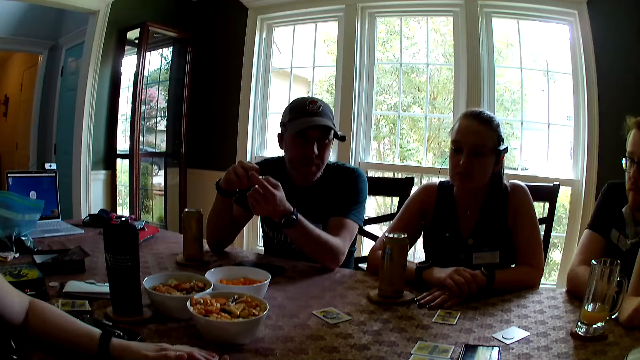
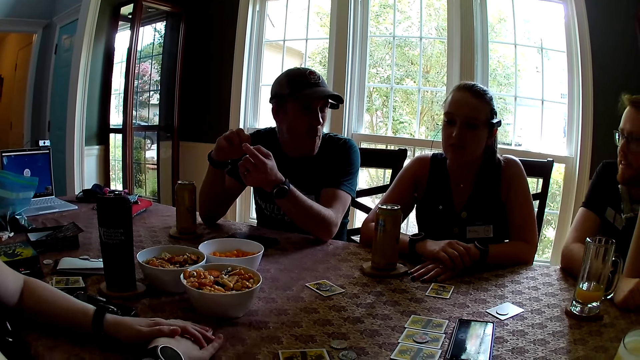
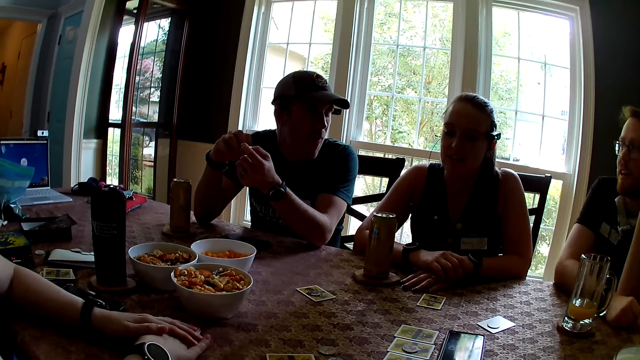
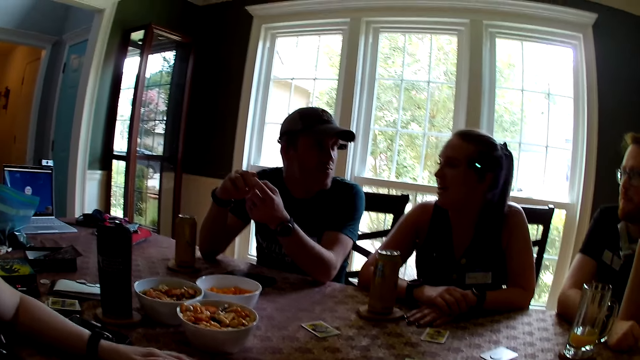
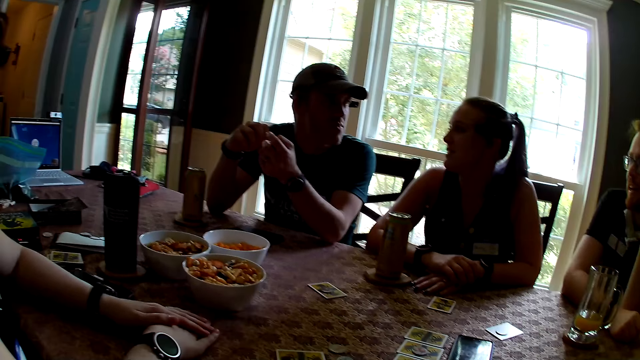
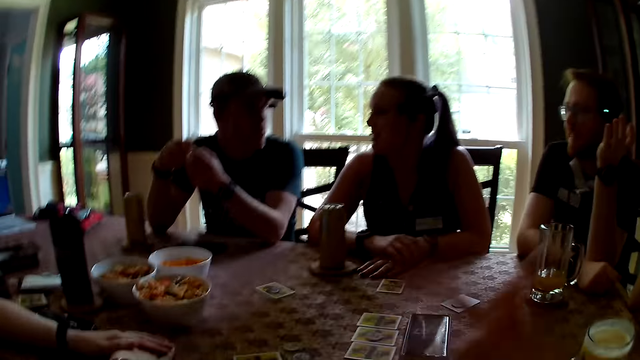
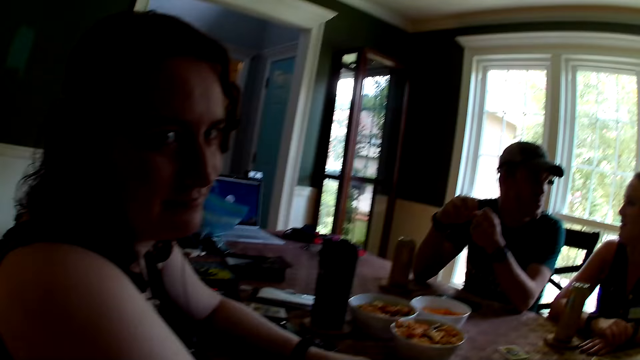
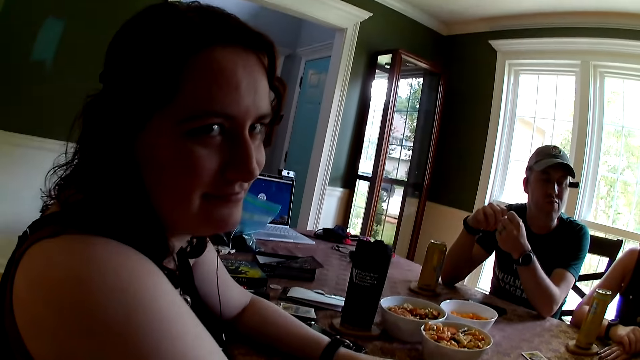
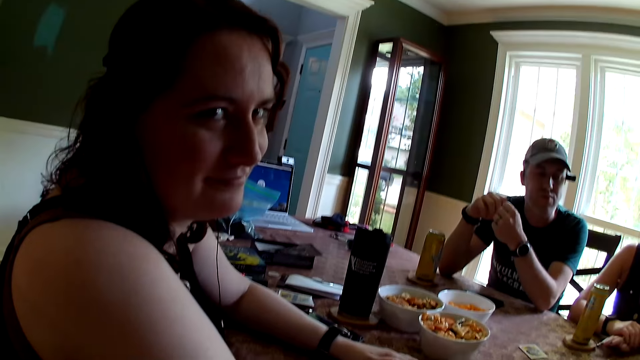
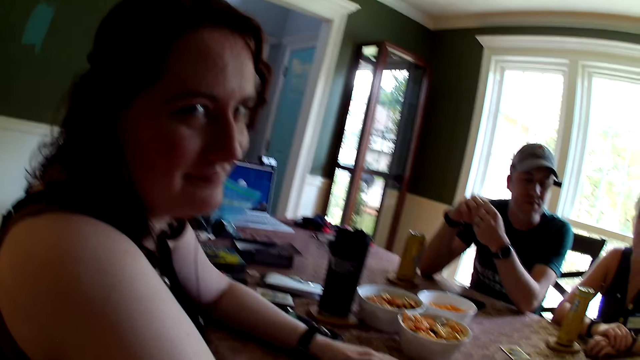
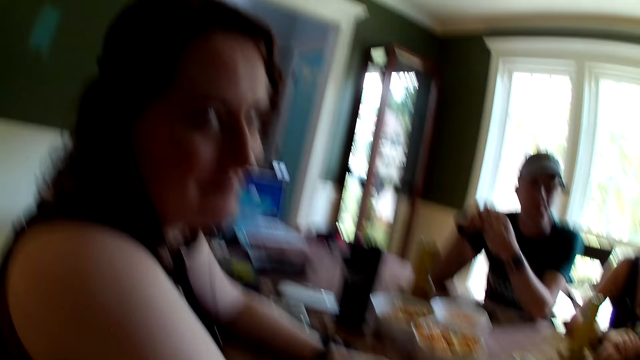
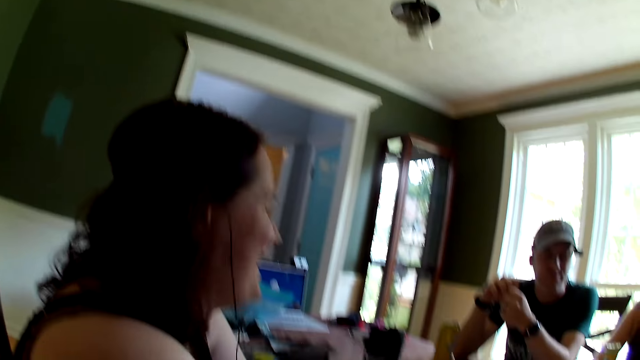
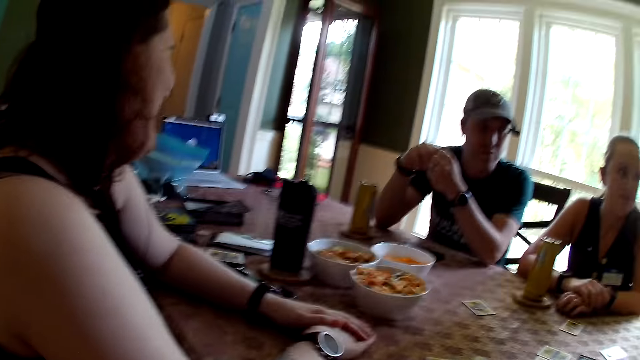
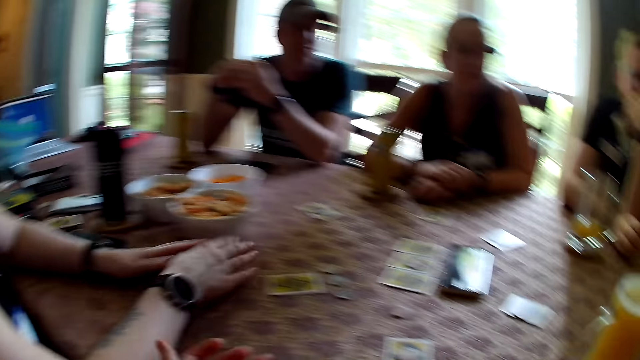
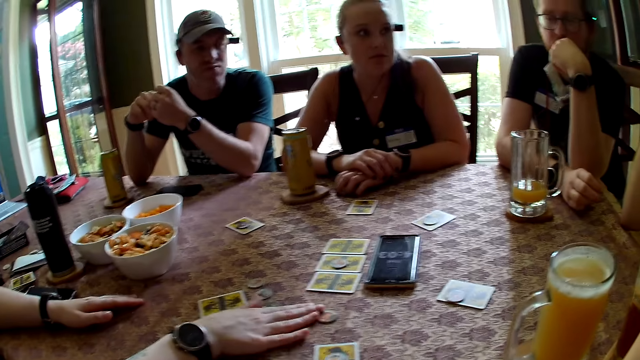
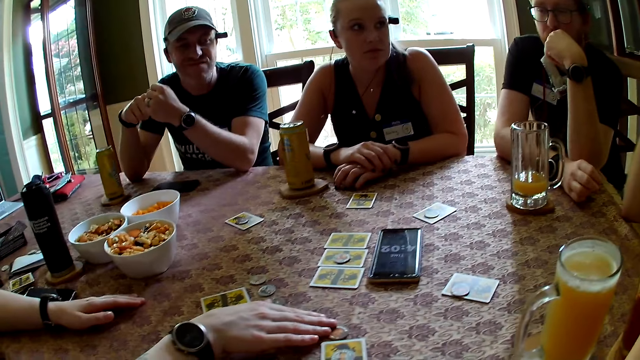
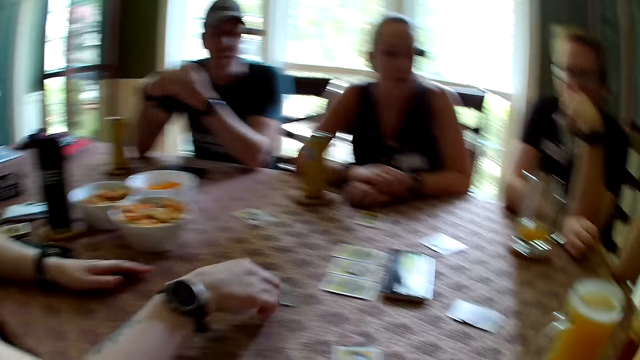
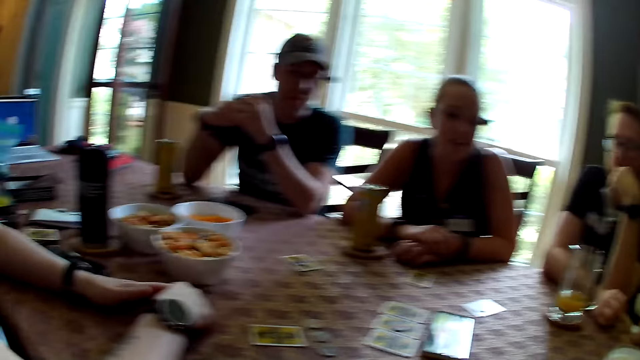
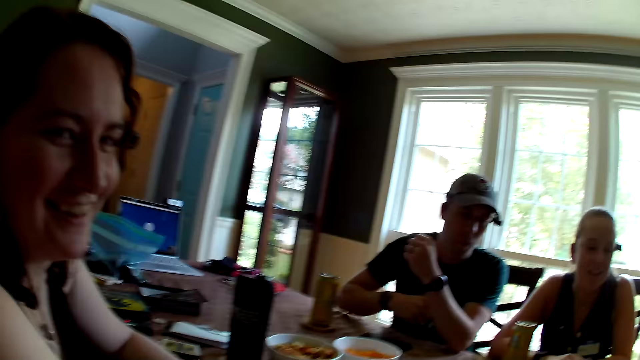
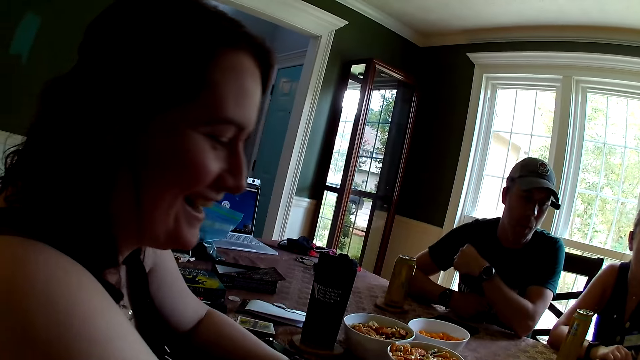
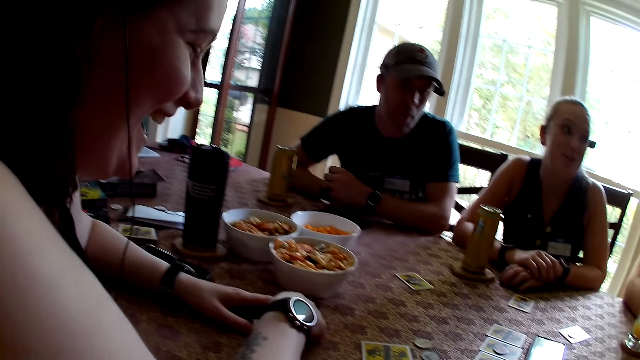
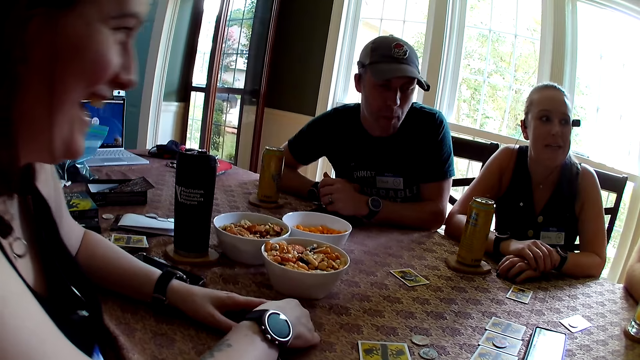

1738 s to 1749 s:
A woman moves a token on the table with her right hand.

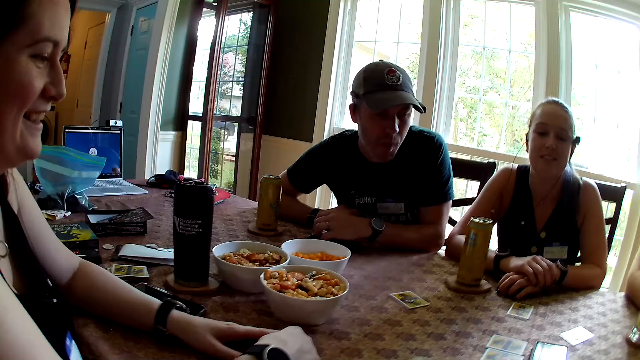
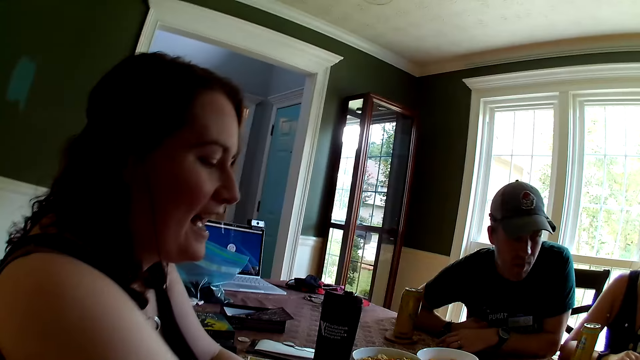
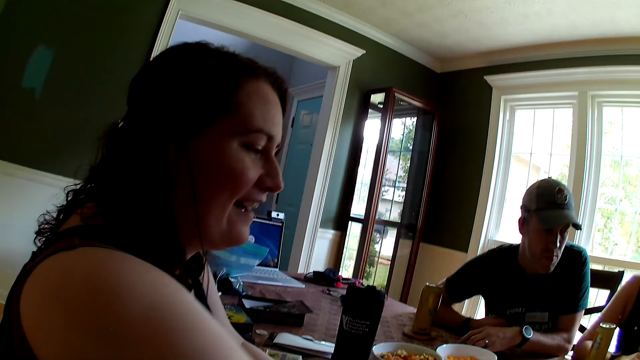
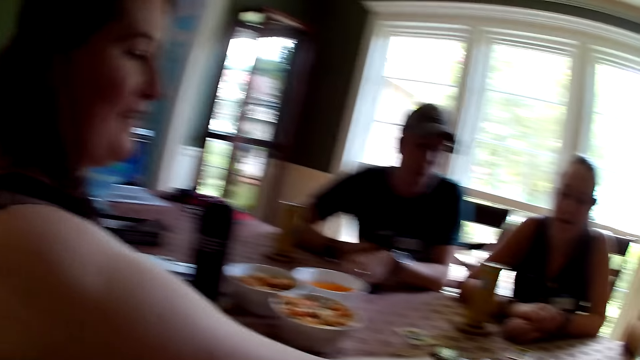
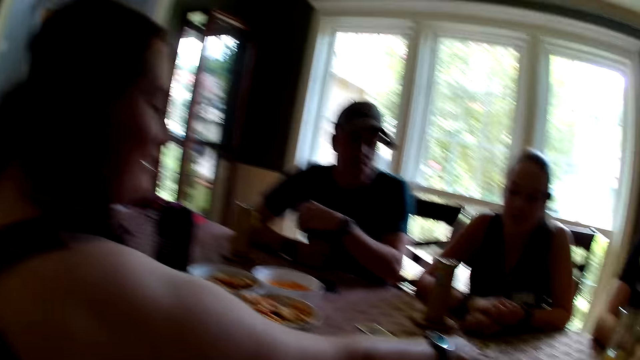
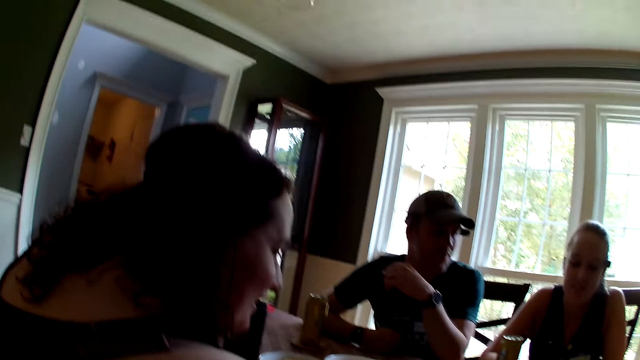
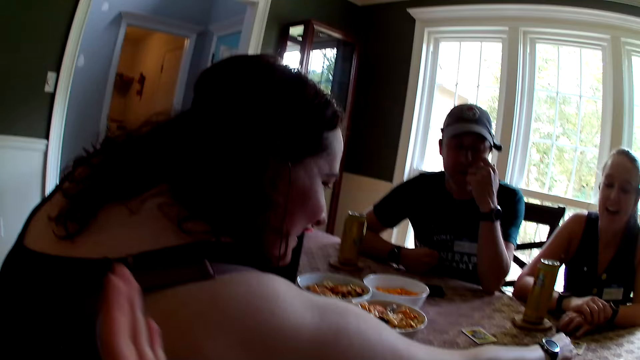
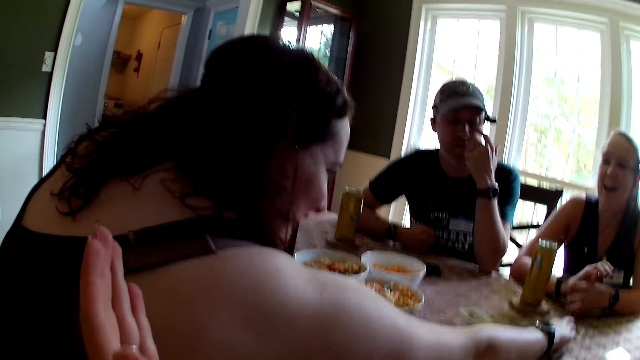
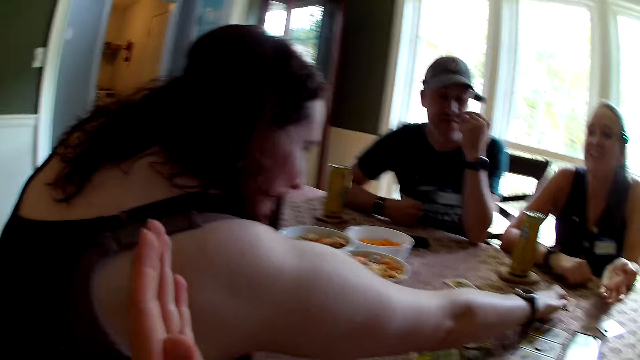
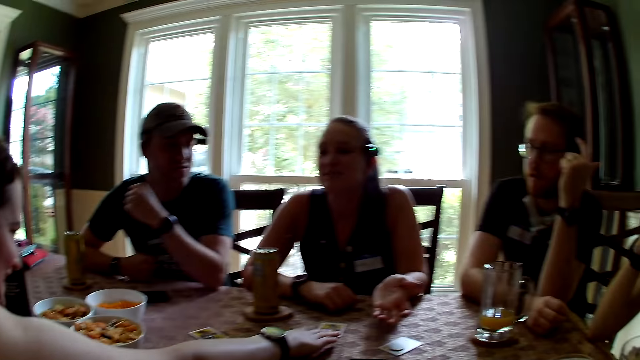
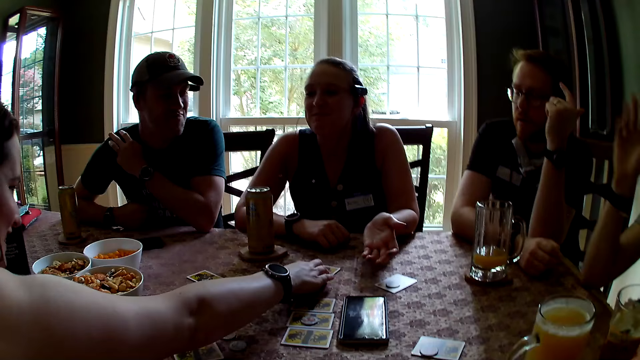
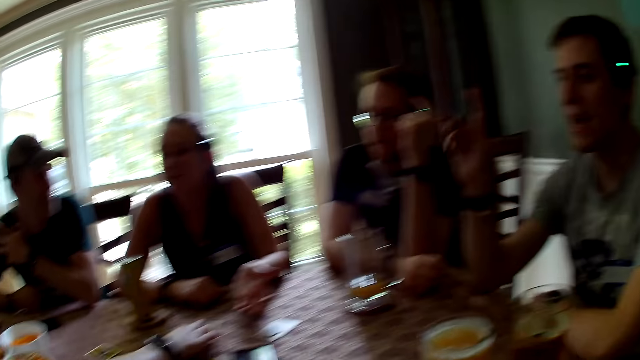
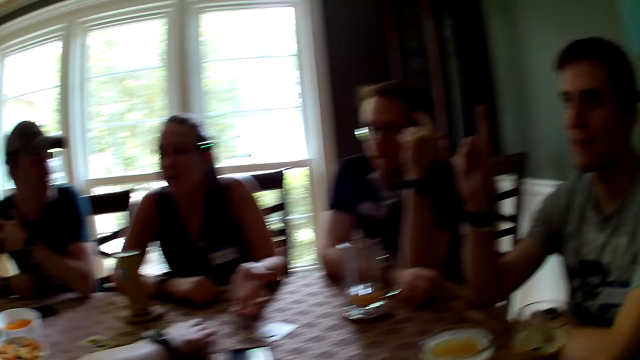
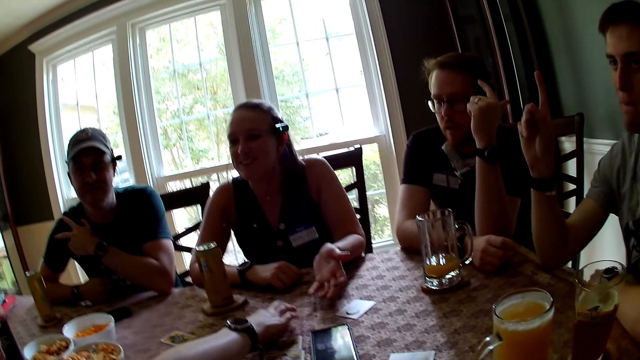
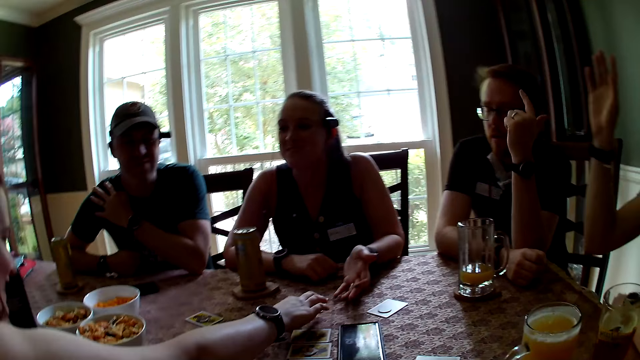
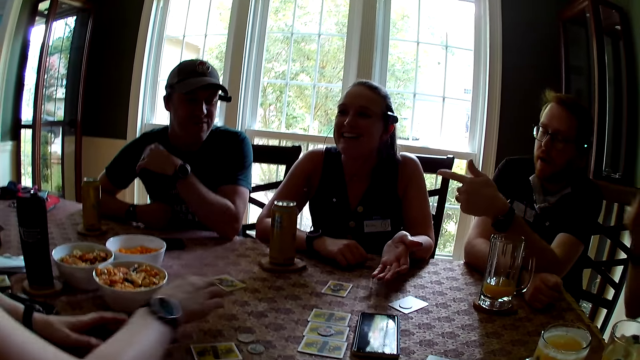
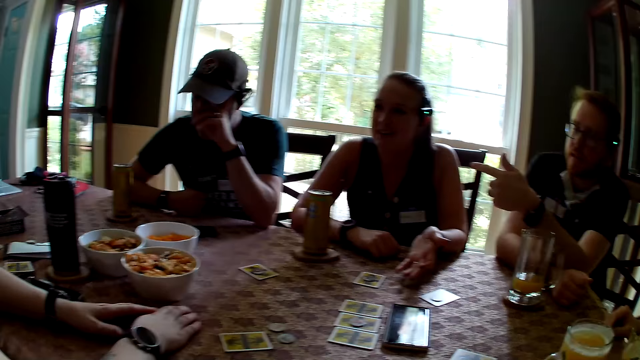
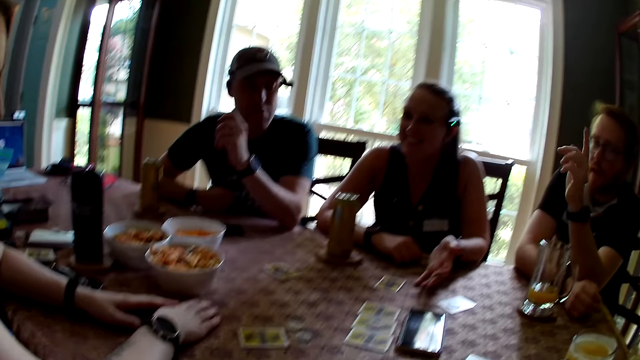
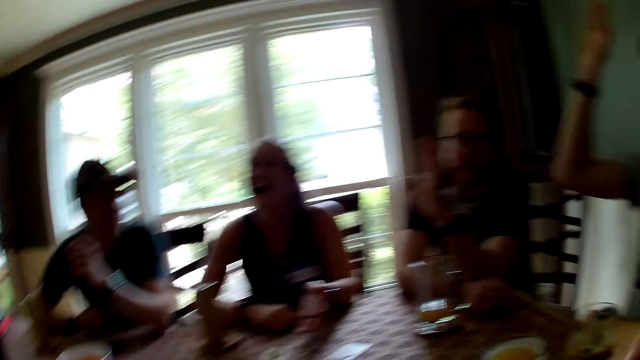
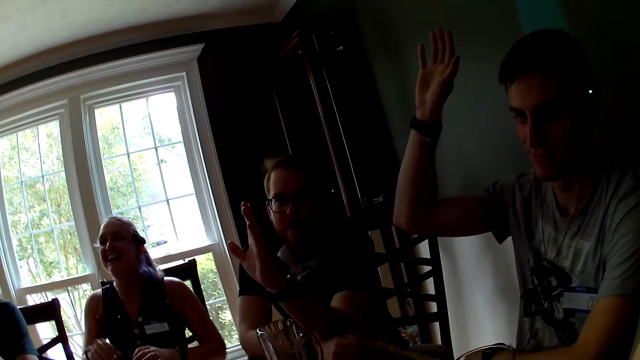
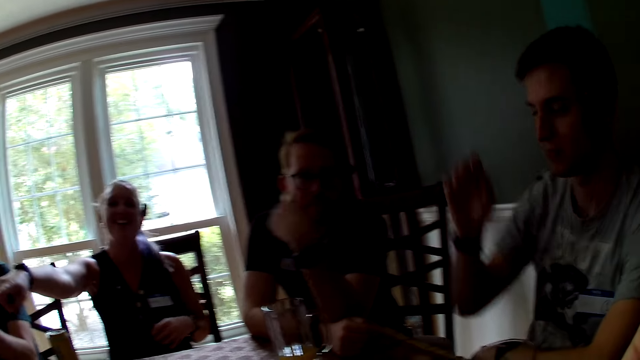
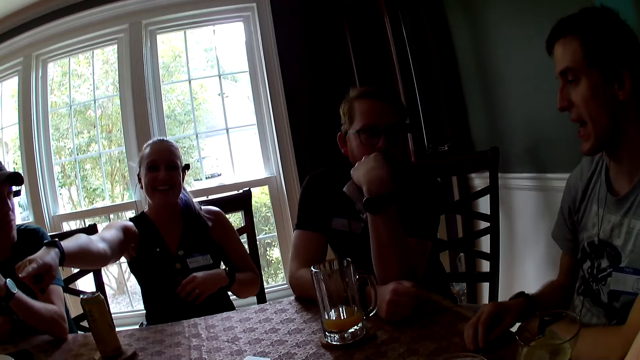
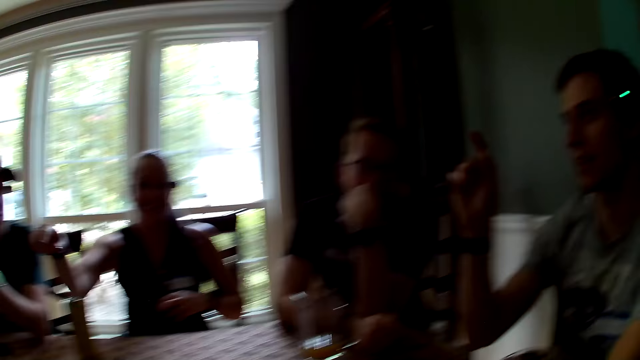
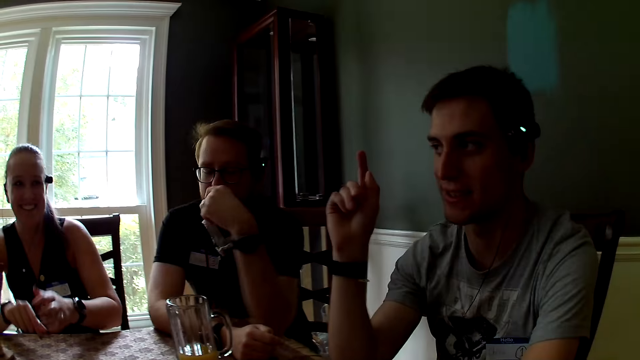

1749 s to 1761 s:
The woman moves a token on the table with her right hand. A man lifts his right hand. Another man lifts his left hand. Another woman points her right hand across the table.
